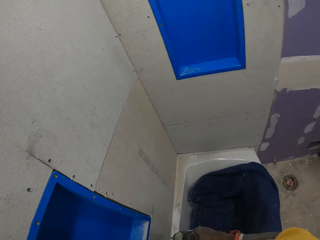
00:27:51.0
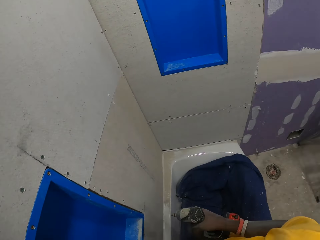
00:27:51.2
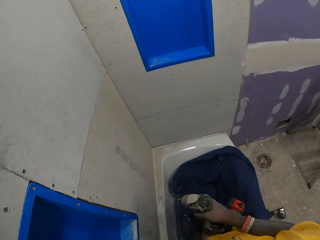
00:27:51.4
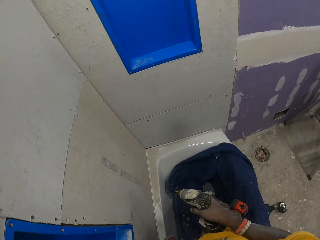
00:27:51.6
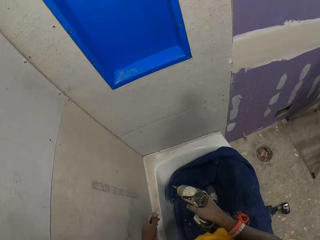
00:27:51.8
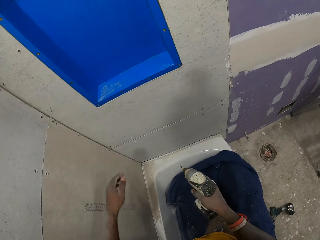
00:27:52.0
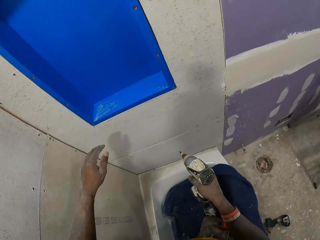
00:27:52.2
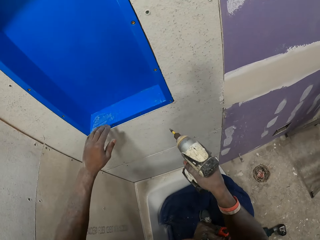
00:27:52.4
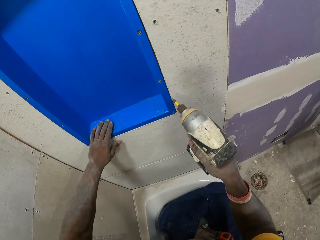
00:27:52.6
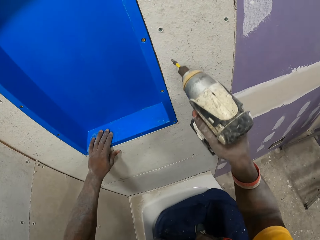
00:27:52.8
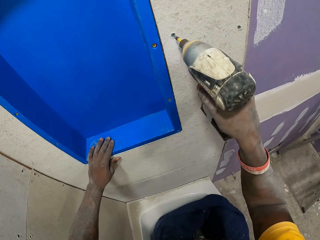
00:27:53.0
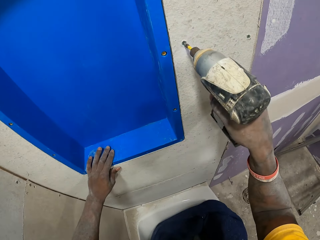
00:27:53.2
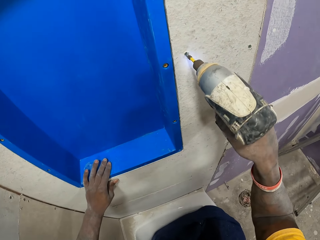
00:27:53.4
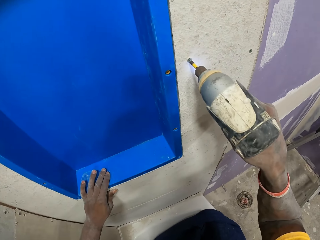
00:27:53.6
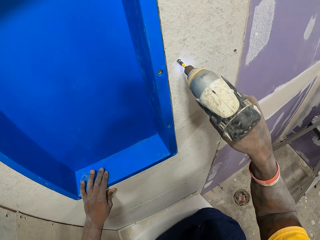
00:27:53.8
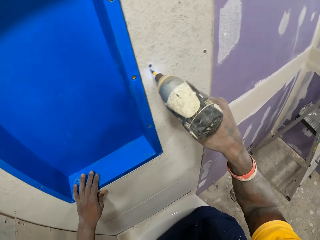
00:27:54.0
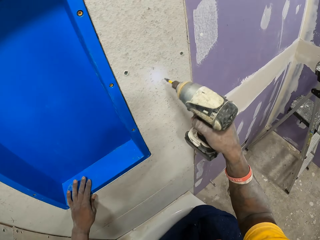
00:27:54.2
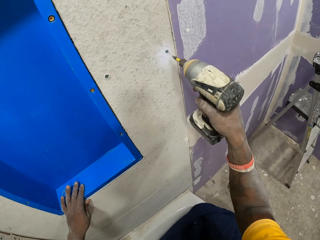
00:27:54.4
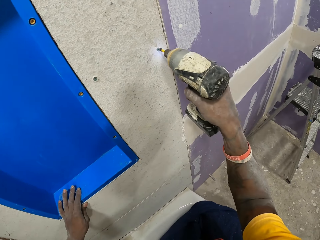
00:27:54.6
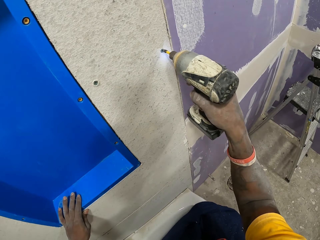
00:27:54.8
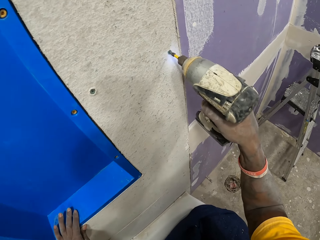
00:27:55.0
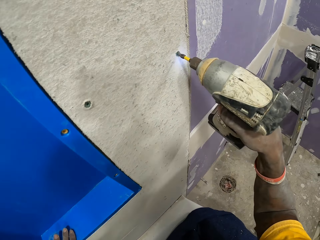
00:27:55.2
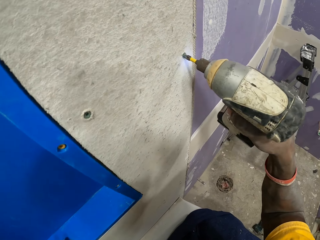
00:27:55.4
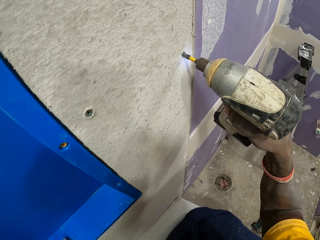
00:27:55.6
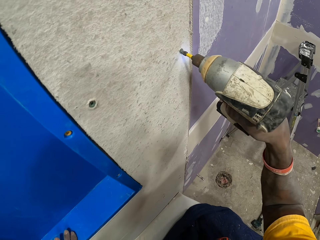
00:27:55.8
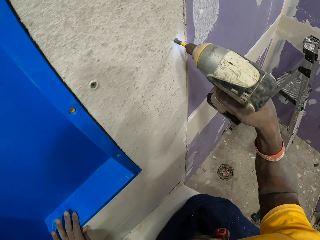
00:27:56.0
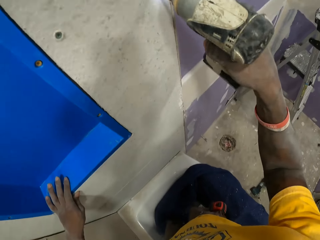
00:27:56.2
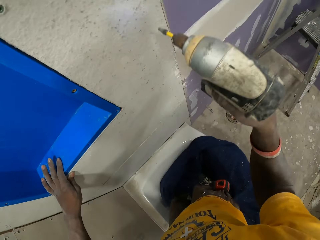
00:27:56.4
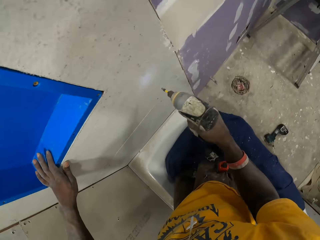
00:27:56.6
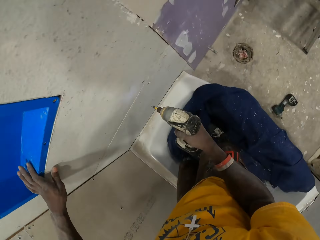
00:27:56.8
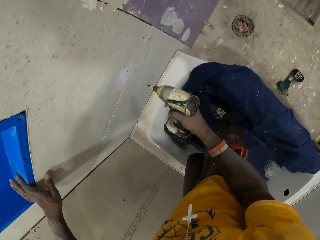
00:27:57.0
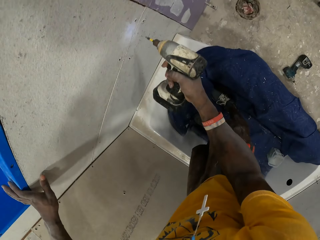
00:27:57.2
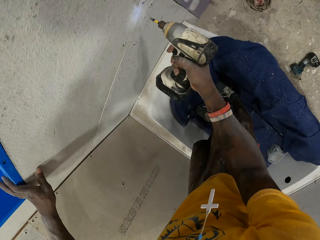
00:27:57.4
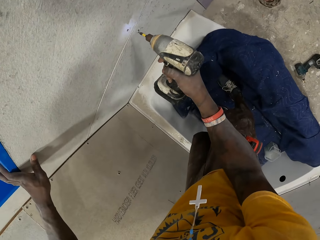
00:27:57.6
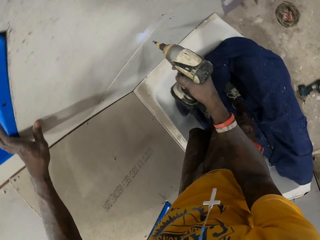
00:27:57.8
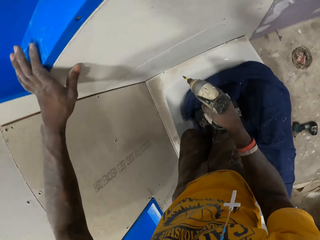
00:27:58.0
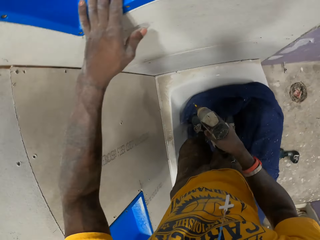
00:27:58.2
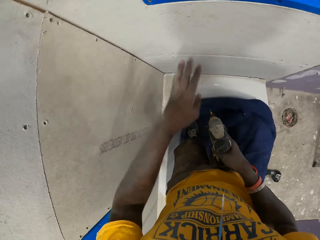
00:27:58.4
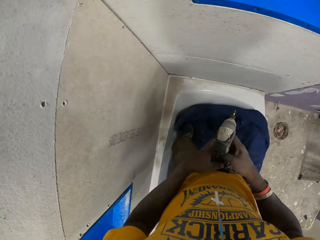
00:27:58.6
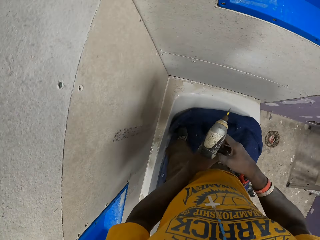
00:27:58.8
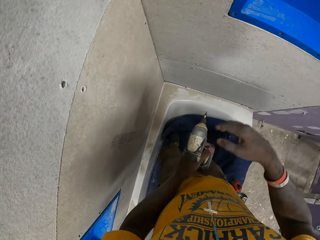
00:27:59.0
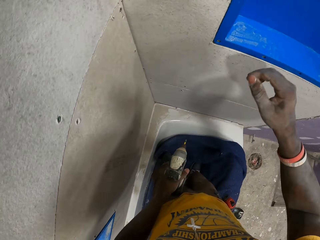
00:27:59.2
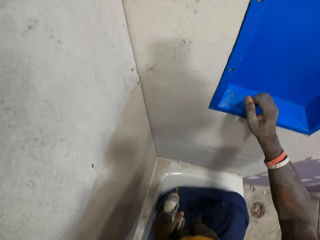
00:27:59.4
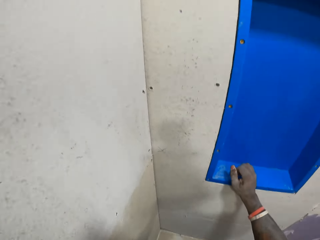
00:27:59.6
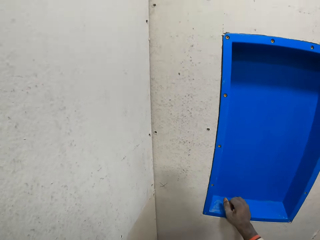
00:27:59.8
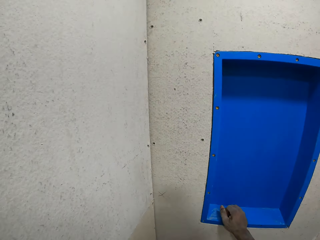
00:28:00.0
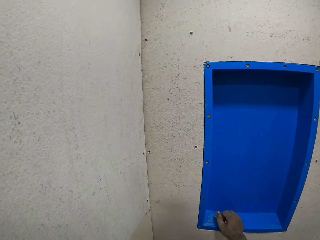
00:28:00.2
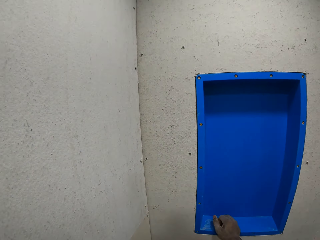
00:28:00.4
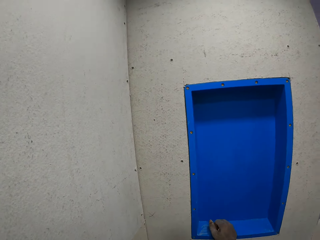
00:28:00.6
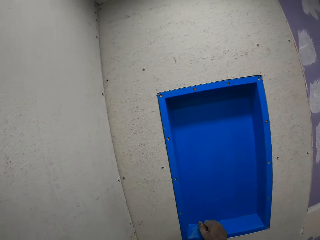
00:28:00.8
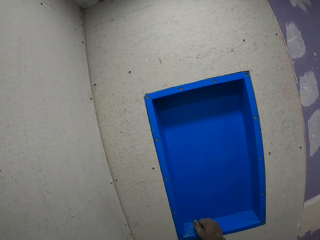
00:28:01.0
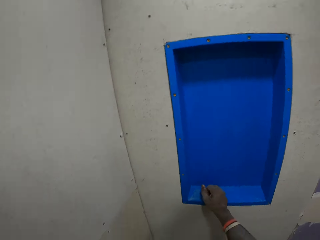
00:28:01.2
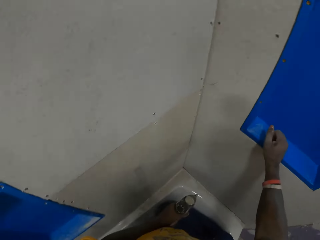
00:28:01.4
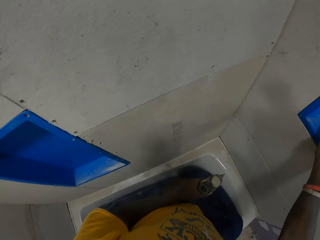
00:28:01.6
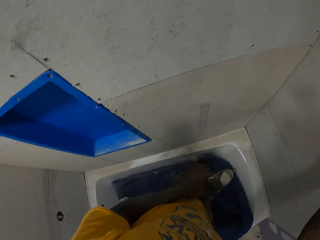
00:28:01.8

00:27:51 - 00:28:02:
The camera wearer places his left hand in a shower caddy on the bathroom wall. He adjusts screws on a slate sheet with a hand drill in his right hand. He drives the nail with a nail gun on the wall. He drives the nail with the nail gun on the wall again. He looks around the room. He passes the hand drill from his right hand to his left hand. He places his right hand in the shower caddy on the bathroom wall.

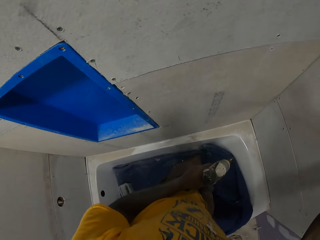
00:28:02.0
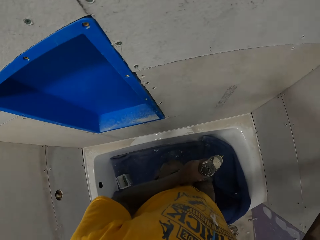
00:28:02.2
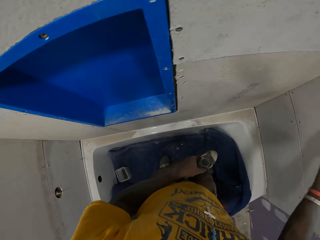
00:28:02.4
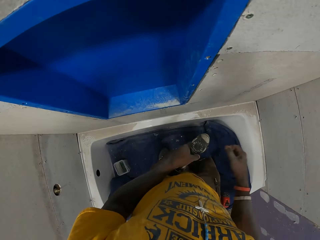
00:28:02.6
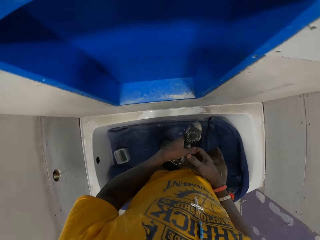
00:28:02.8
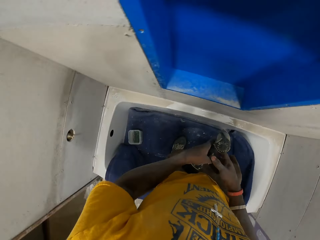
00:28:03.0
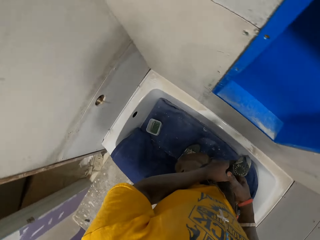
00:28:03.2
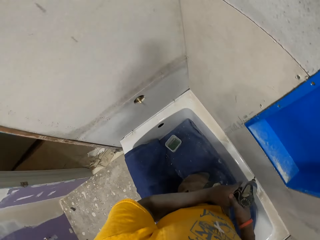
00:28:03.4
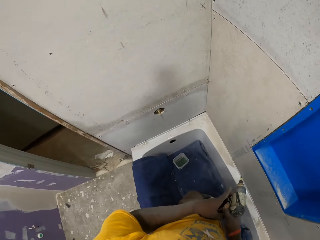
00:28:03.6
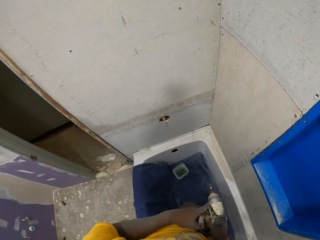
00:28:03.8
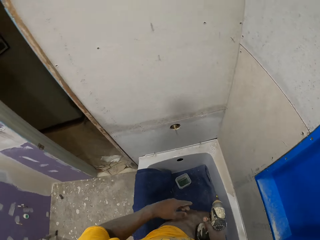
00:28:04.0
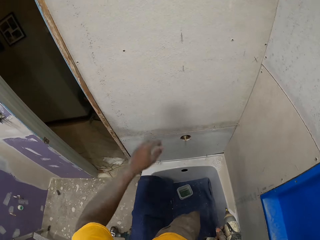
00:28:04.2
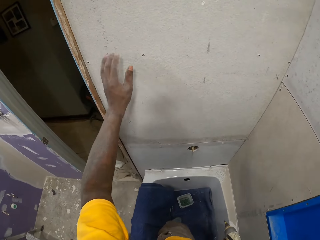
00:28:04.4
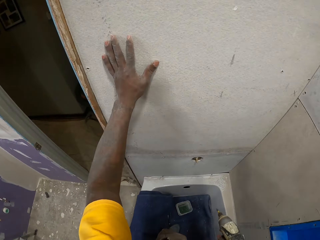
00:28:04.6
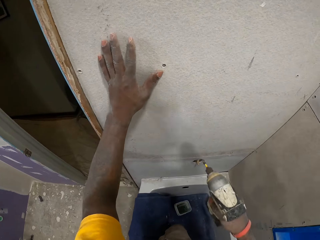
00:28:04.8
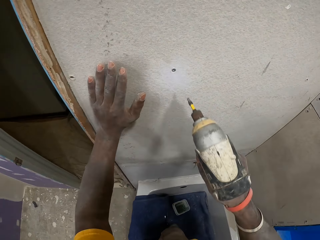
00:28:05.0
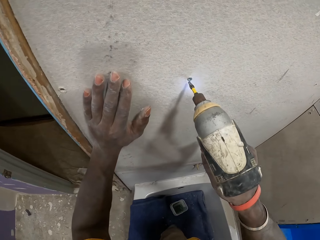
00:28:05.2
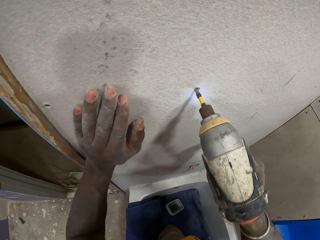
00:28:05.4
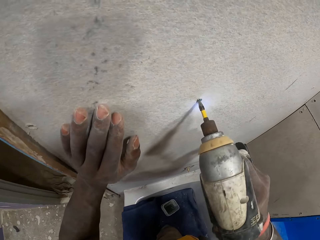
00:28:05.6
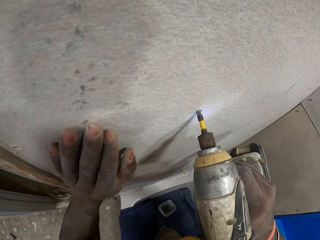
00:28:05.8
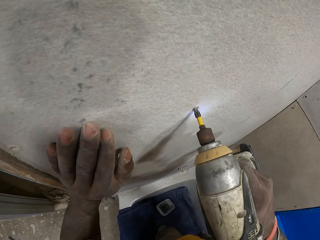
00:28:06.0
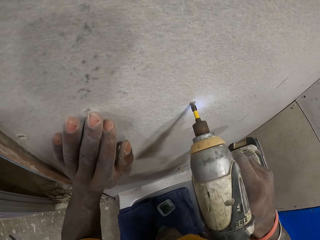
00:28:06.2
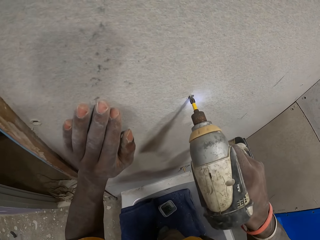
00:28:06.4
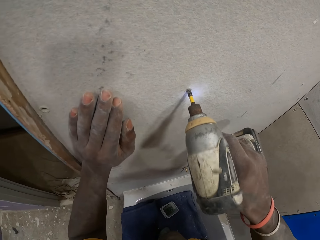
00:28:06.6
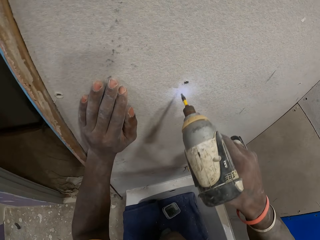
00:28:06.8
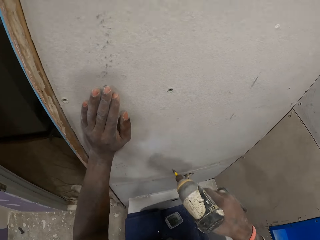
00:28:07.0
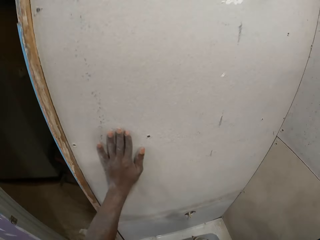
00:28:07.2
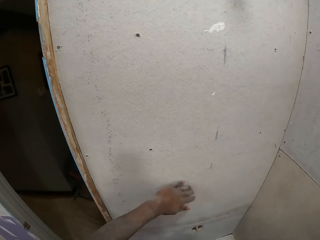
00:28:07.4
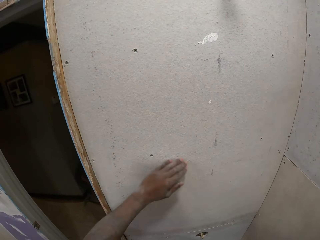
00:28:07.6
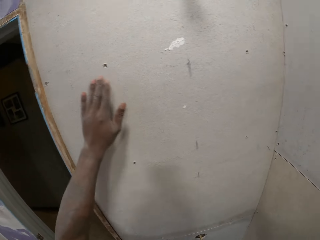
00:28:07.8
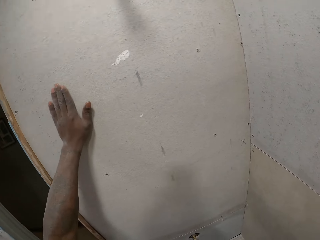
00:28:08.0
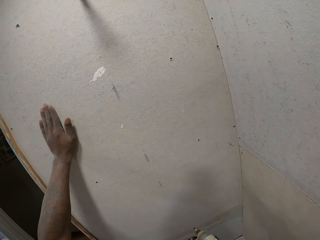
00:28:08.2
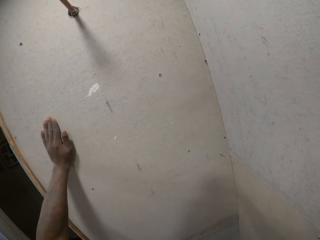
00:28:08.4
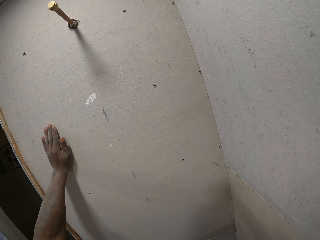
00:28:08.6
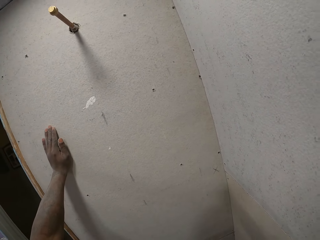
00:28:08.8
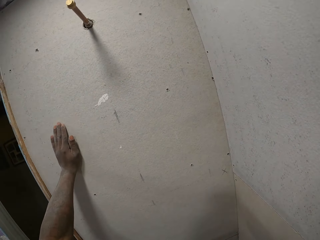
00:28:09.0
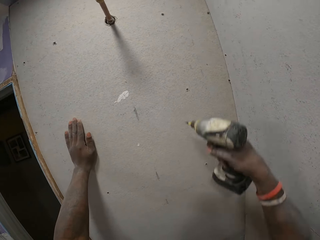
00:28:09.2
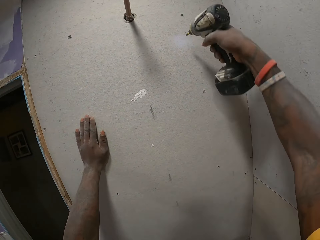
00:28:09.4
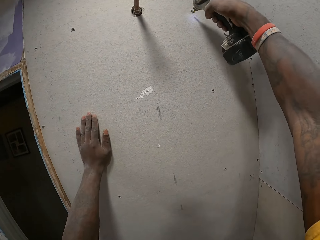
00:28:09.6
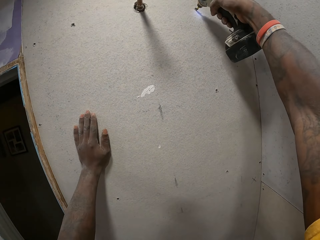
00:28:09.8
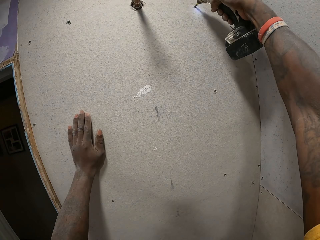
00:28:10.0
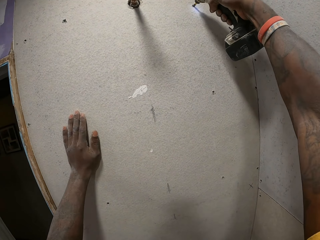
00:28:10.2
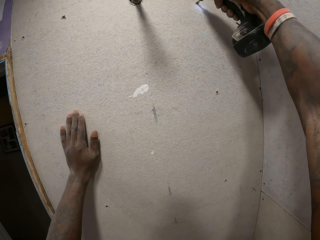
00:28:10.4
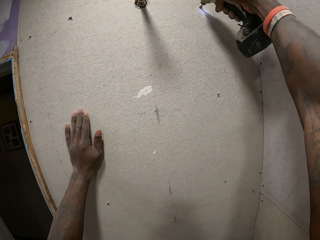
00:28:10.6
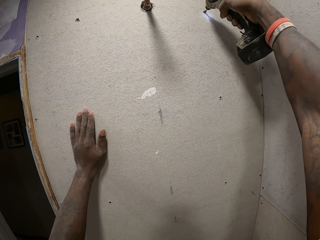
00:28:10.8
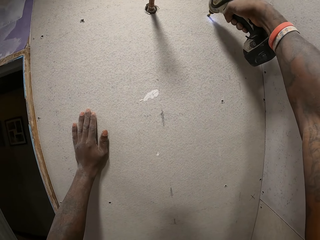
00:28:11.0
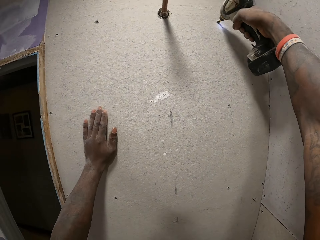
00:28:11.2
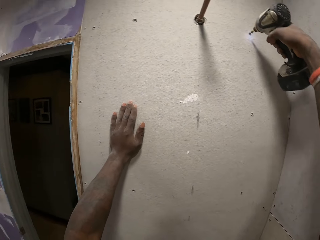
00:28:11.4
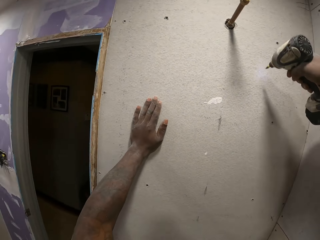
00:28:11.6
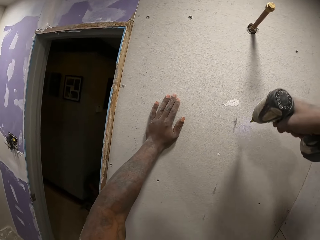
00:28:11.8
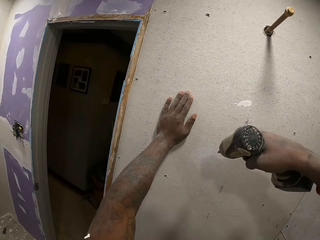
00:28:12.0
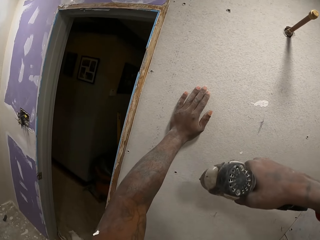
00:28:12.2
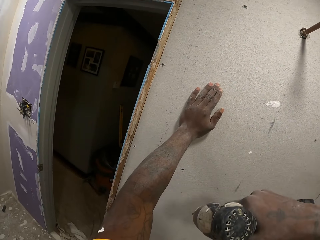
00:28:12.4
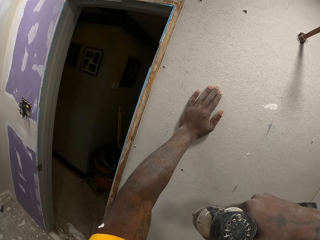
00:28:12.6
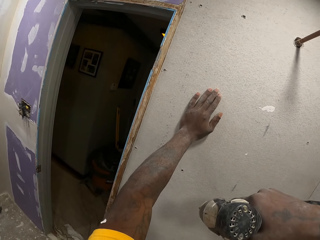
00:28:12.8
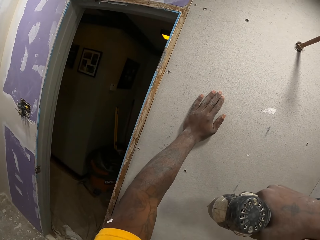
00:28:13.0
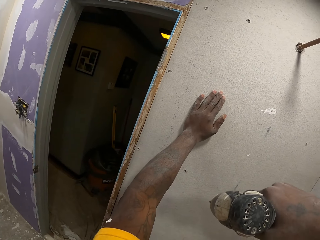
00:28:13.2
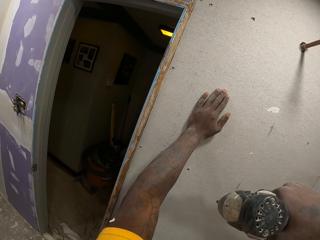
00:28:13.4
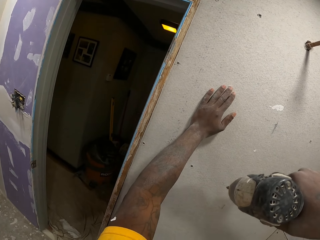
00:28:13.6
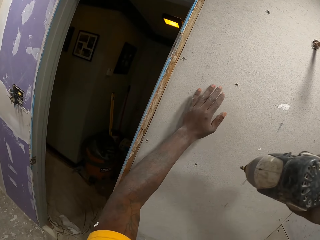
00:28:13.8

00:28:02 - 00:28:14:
The camera wearer passes the hand drill from his left hand to his right hand. He adjusts screws on a slate sheet with the hand drill in his right hand. He drives the nail with a nail gun on the wall. He wipes the wall with a hand. He drives the nail with the nail gun on the wall.
